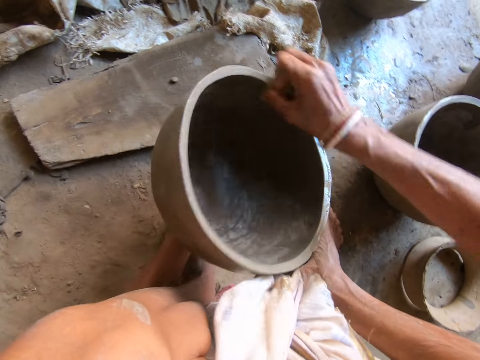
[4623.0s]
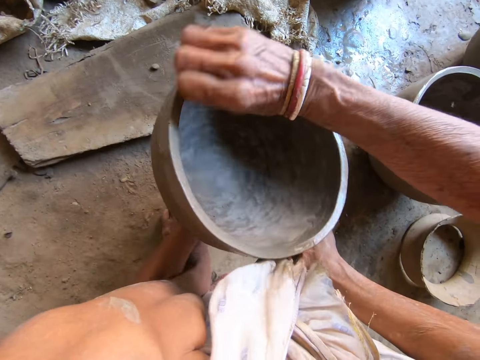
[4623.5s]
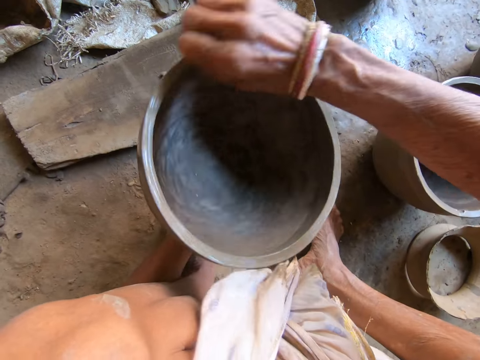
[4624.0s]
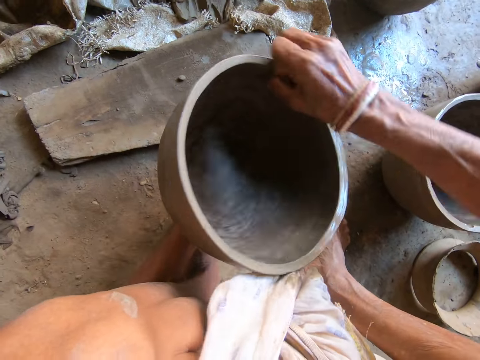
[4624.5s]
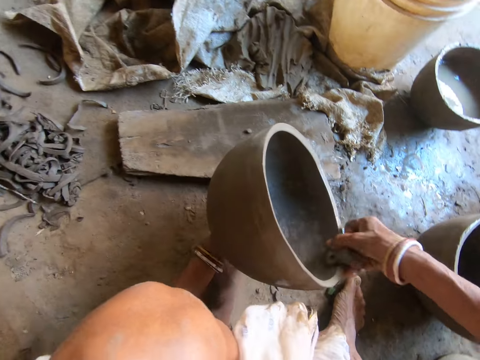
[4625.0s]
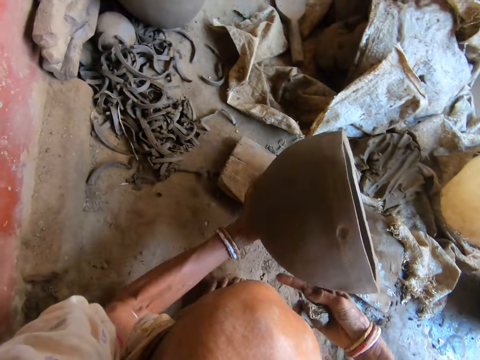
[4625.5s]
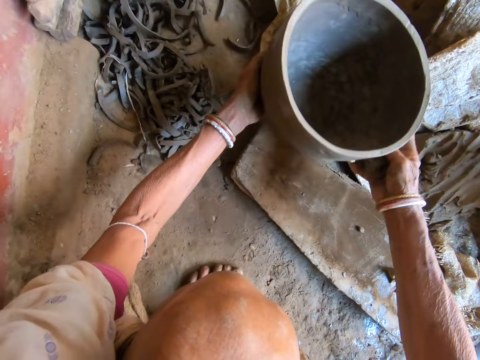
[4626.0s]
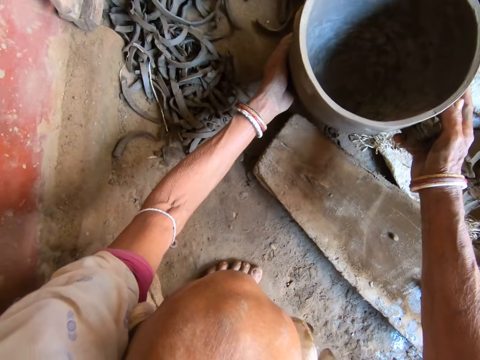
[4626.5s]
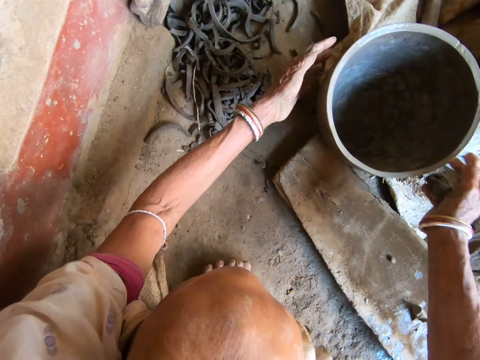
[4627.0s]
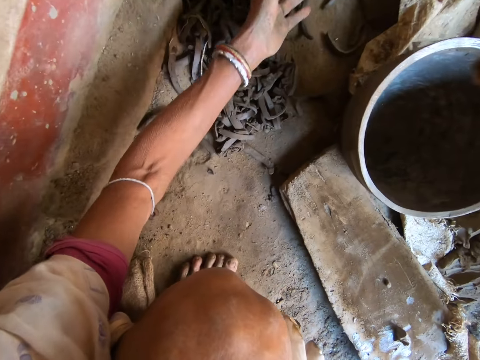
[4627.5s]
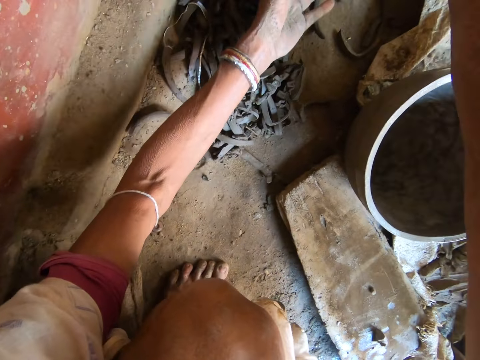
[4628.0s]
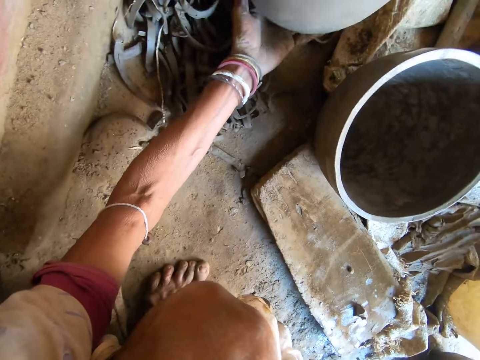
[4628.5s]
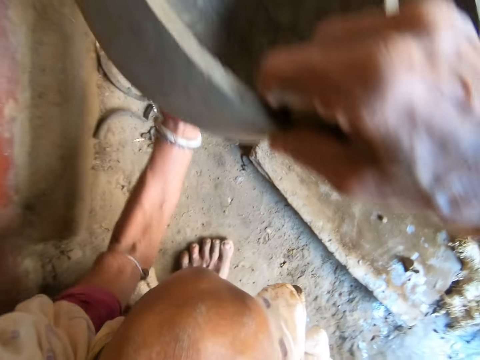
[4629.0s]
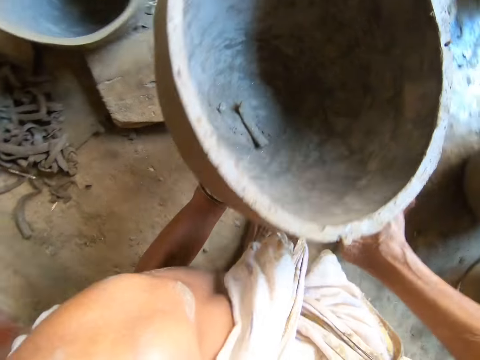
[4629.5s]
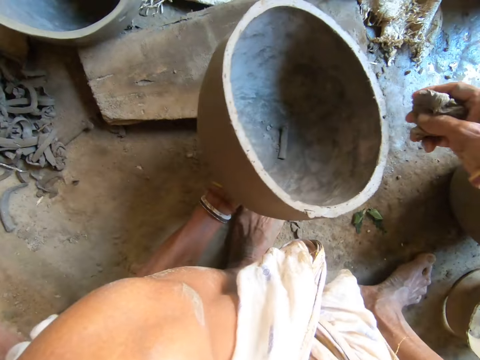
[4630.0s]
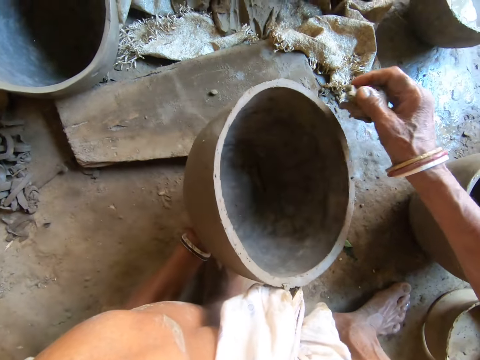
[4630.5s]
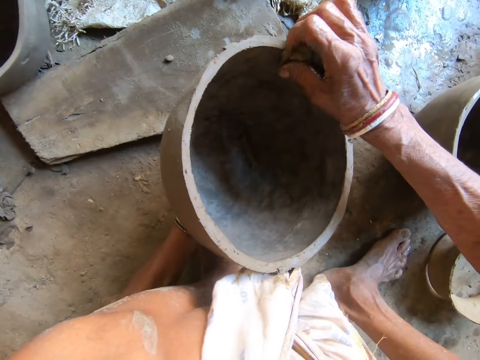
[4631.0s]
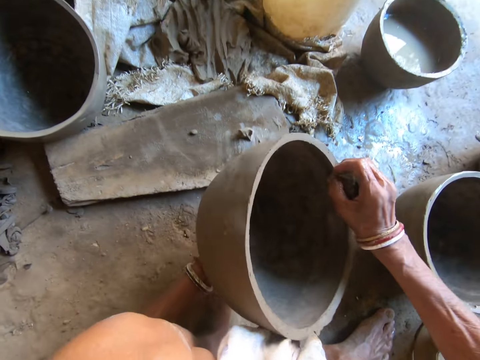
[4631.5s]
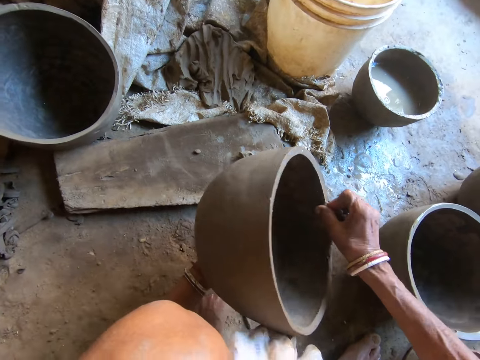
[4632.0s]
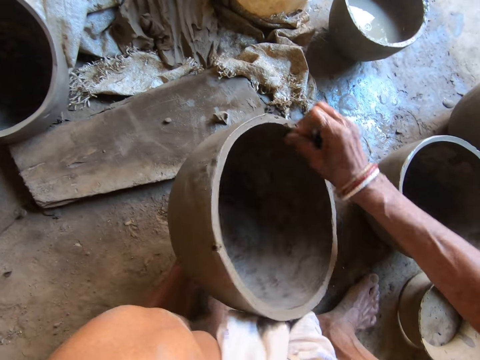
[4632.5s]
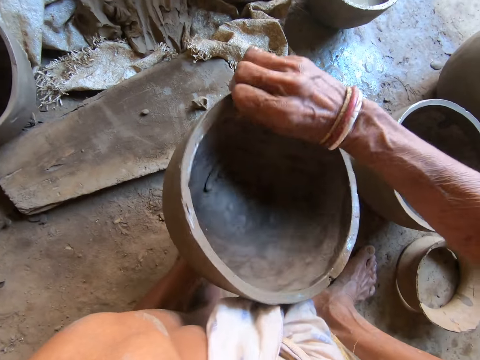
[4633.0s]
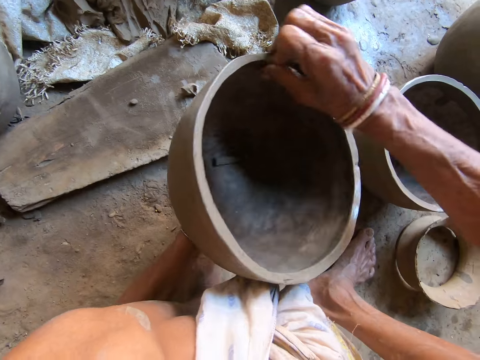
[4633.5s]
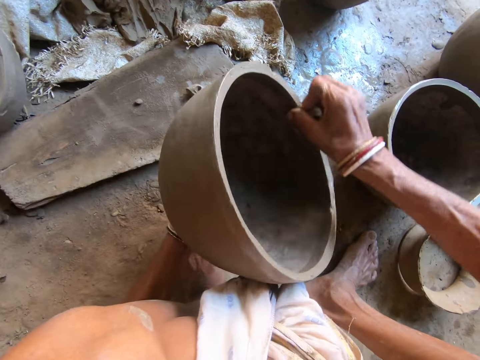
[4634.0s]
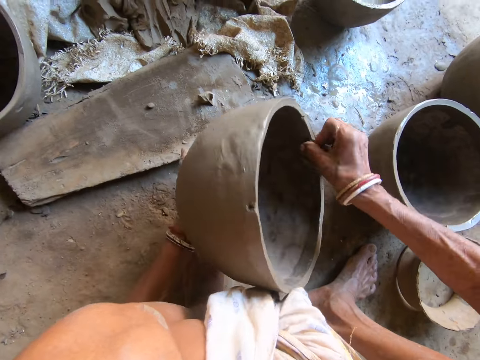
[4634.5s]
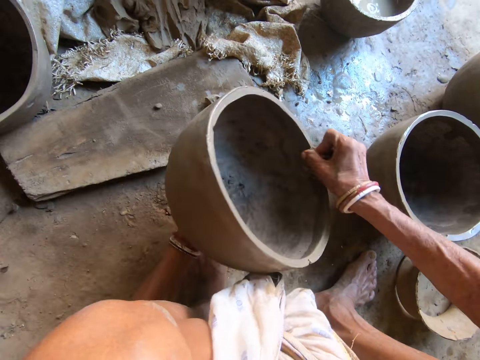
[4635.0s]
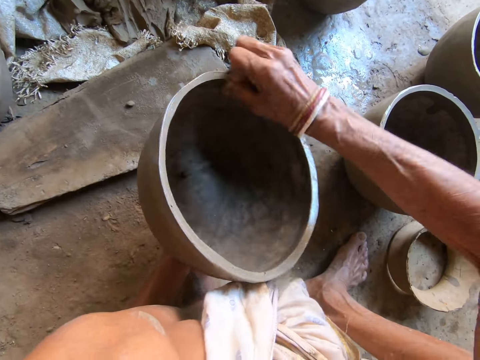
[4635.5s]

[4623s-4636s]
The camera wearer turns to the side. She drops the clay mortar on the ground with both hands. She carries the clay mortar from the ground with both hands. She holds a cloth or sponge. She washes the clay mortar in her left hand with the sponge in her right hand.

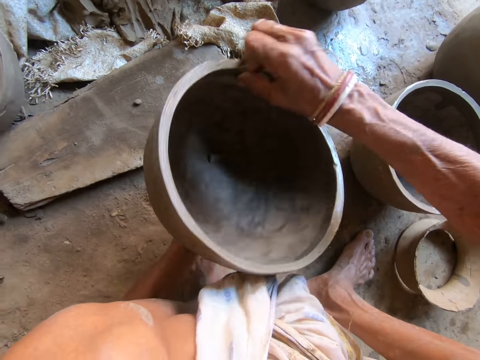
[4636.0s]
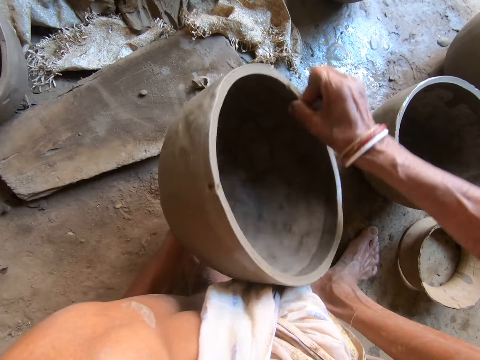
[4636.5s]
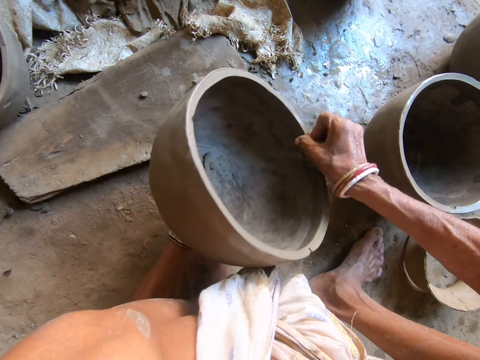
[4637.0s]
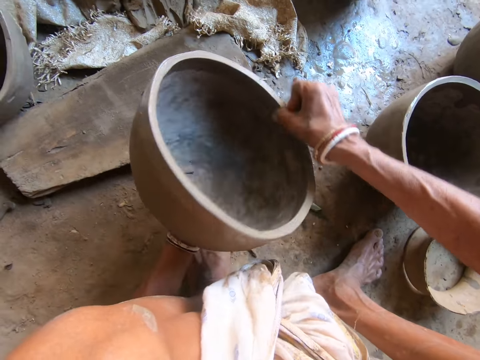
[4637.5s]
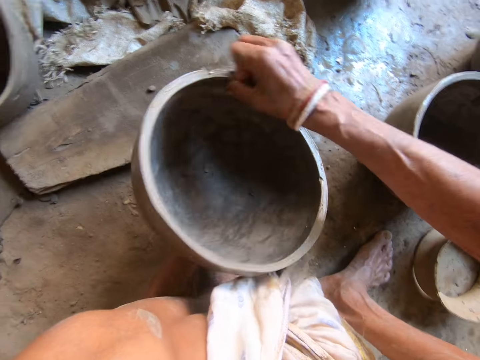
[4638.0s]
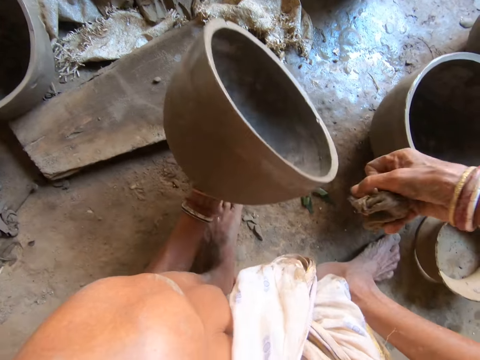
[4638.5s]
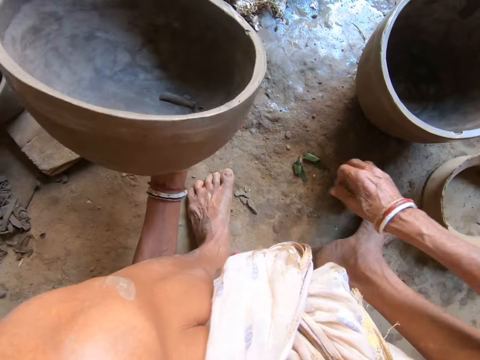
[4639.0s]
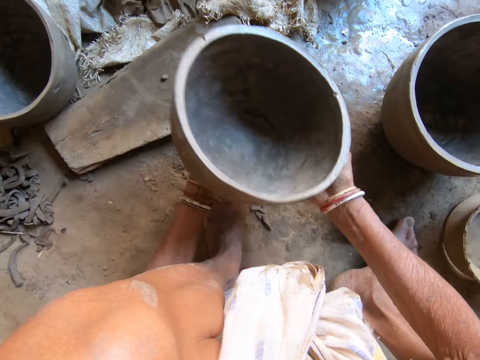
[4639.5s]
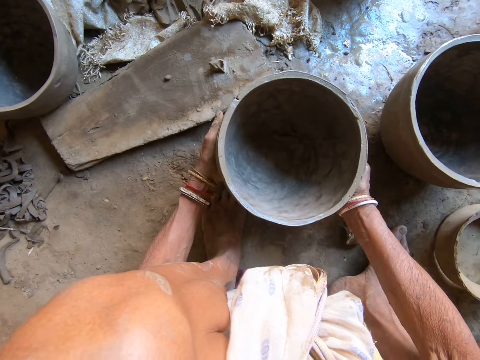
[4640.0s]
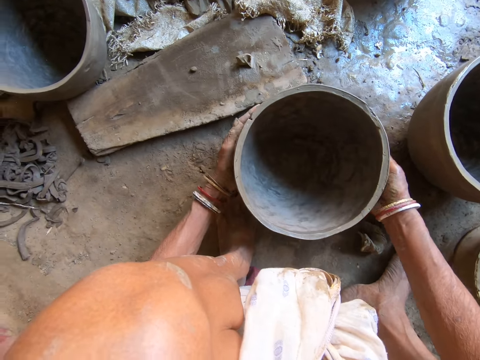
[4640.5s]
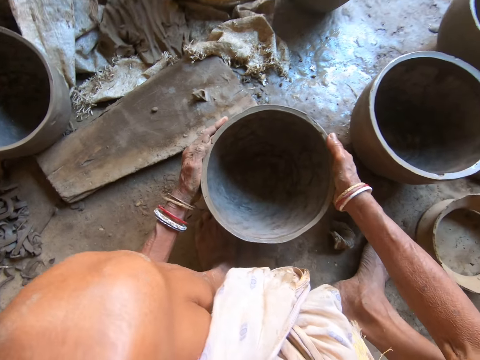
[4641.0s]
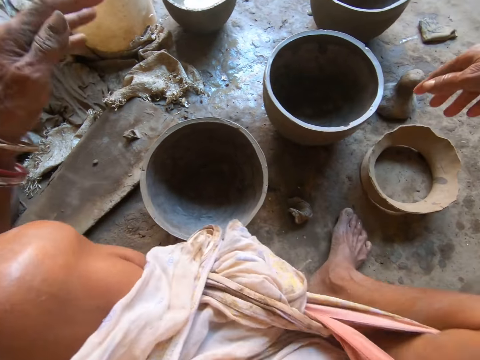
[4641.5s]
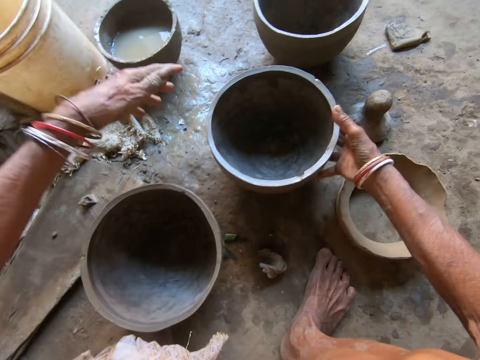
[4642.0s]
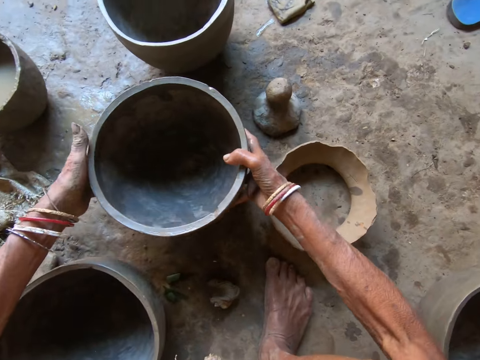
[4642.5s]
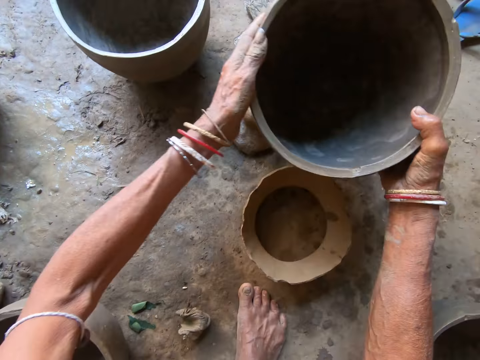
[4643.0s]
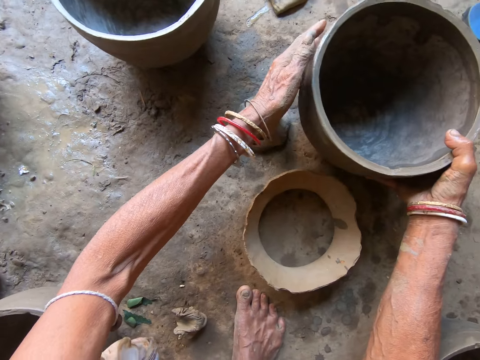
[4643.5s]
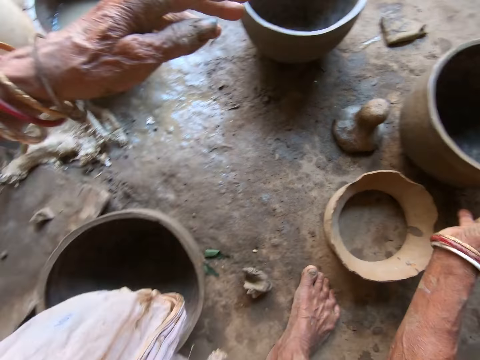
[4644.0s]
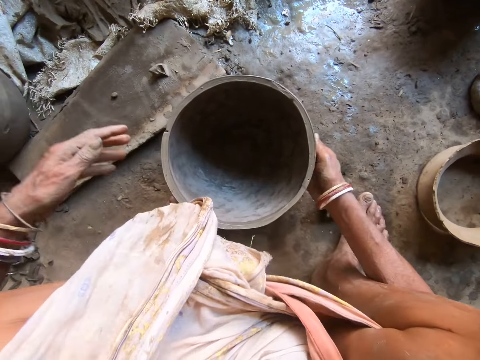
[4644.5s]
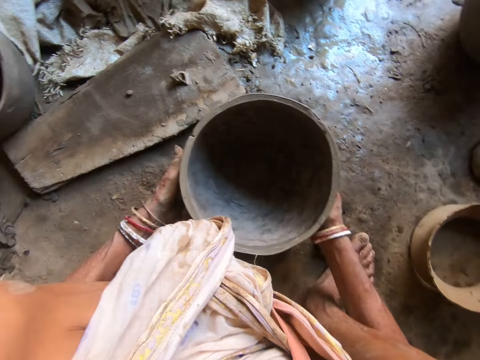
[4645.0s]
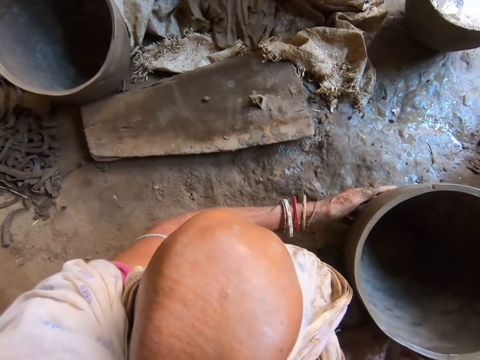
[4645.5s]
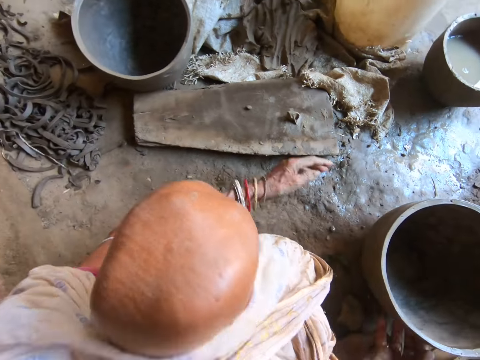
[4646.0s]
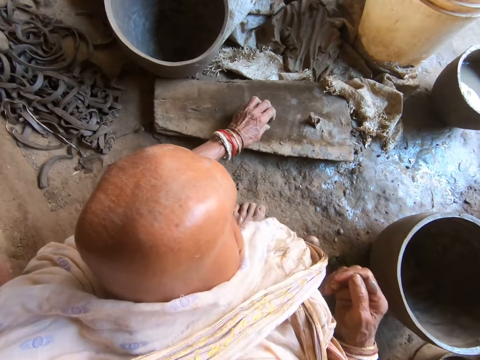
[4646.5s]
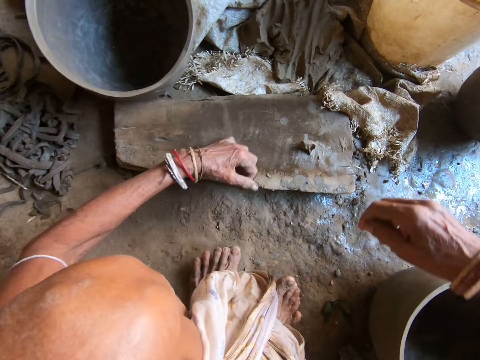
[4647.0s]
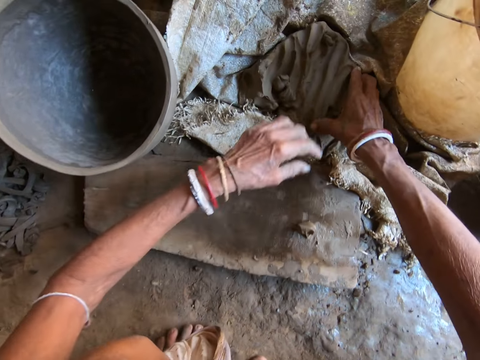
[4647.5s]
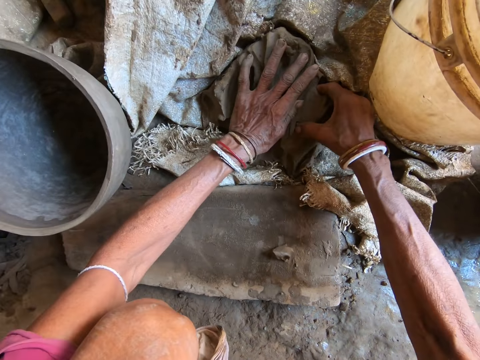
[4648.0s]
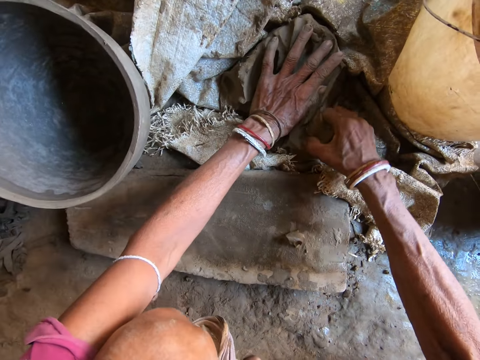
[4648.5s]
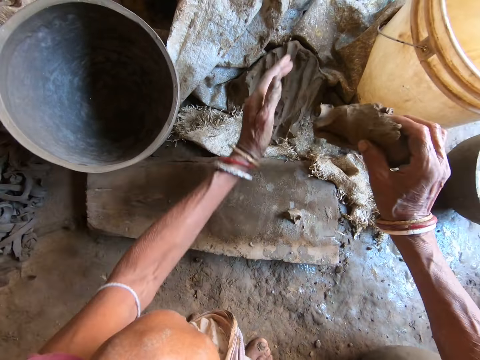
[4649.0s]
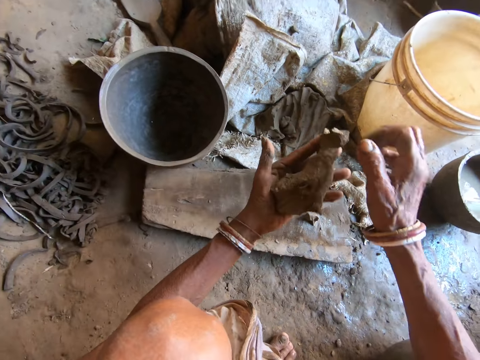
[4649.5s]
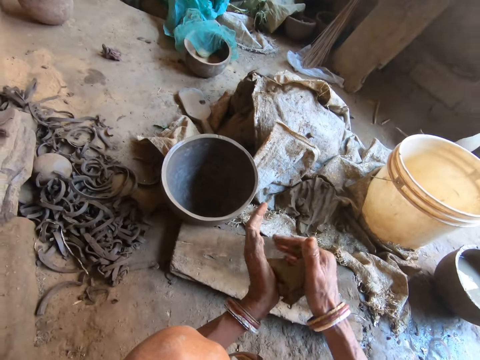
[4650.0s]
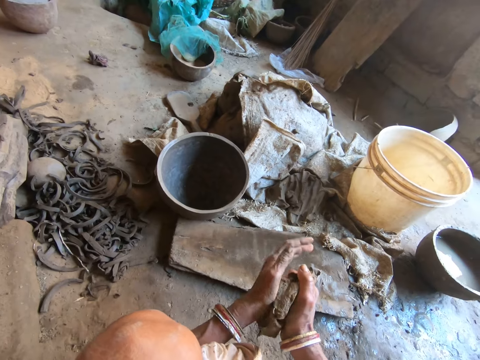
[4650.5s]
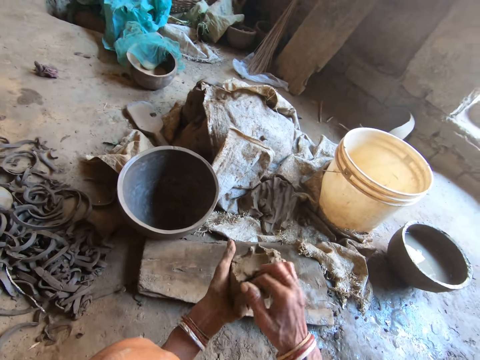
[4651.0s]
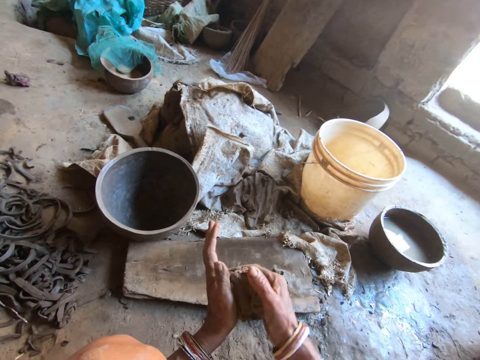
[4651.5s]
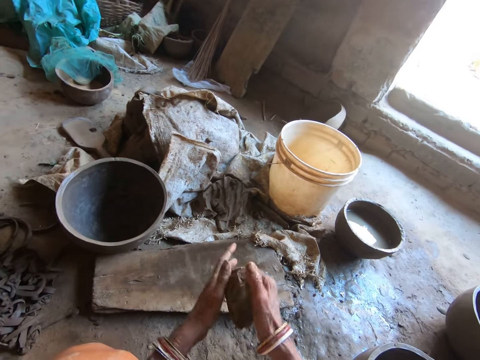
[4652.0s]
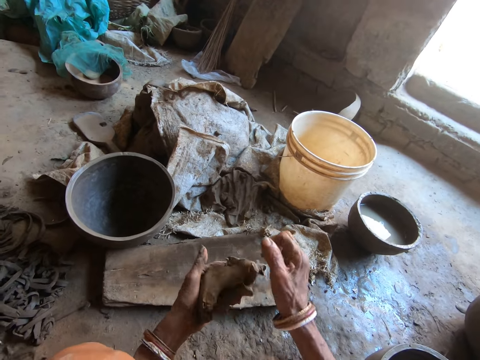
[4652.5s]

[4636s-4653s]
The camera wearer drops the sponge on the ground with her right hand. She drops the clay mortar or pot on the ground with both hands. She picks up the clay pot on the ground. She moves the clay mortar on the ground with both hands. She puts the clay pot on the ground. She turns to the side. She moves the clay mortar on the ground with both hands. She picks up the clay pot on the ground. She holds a board or wooden plank. She touches the wooden plank on the ground with her left hand. She packs clay from a sac on the ground with her right hand. She touches the clay on the sac on the ground with her left hand. She cuts the clay. She kneads the clay with both hands. She turns to the side. She molds the clay with both hands.
